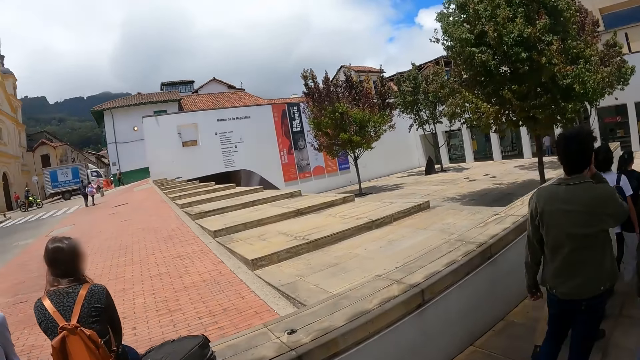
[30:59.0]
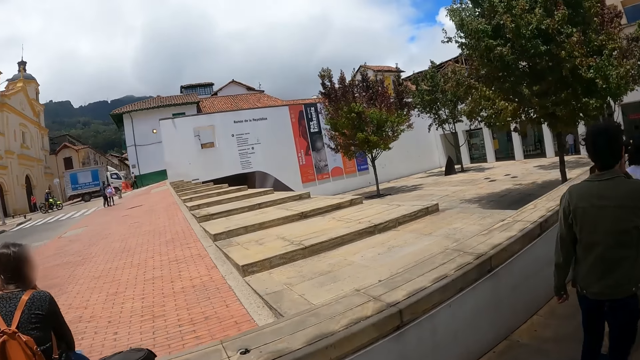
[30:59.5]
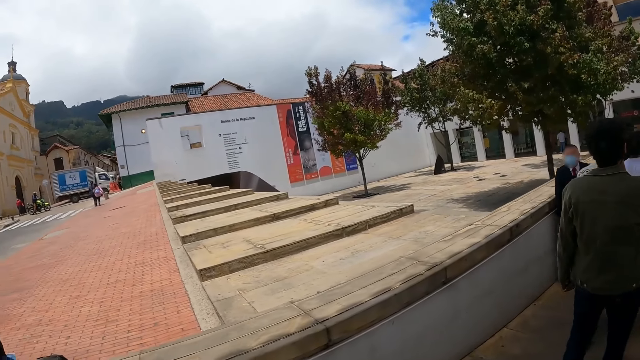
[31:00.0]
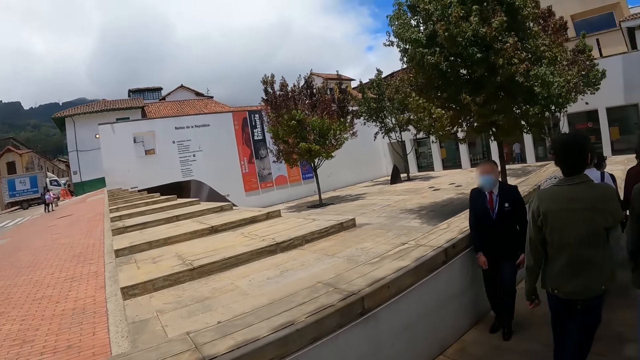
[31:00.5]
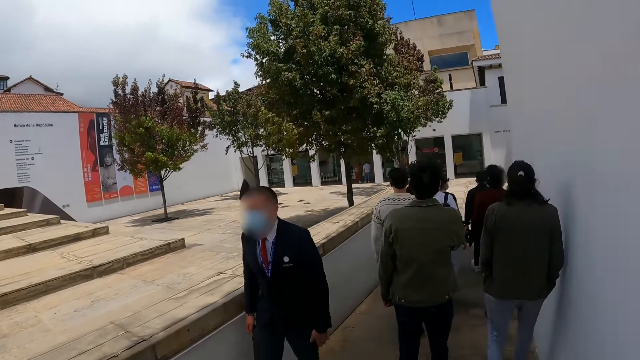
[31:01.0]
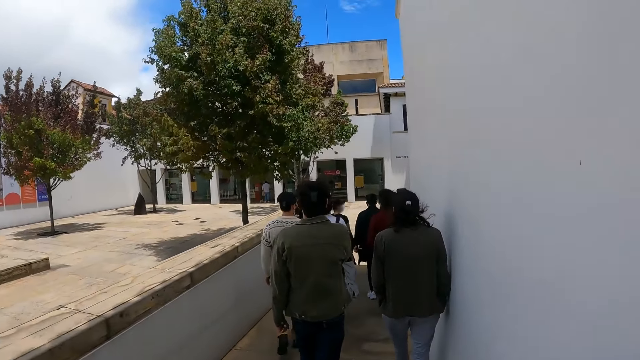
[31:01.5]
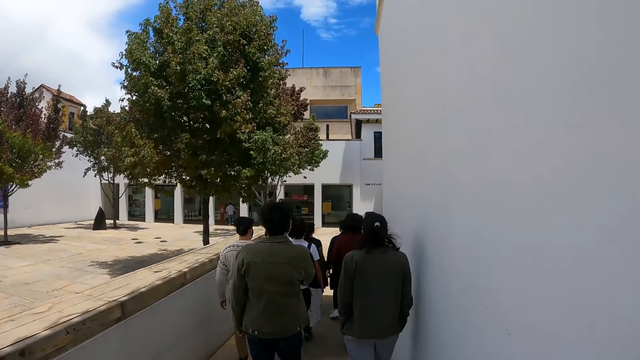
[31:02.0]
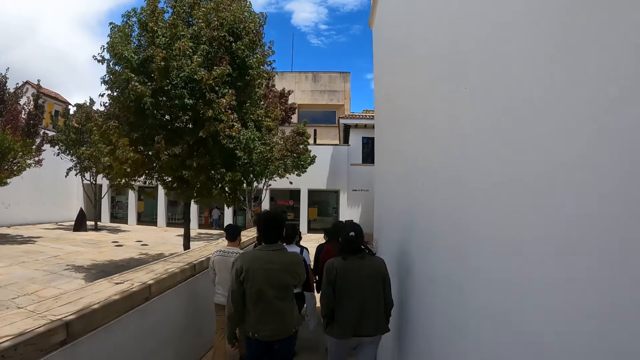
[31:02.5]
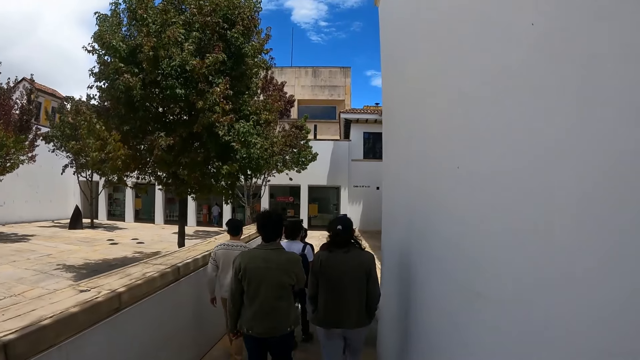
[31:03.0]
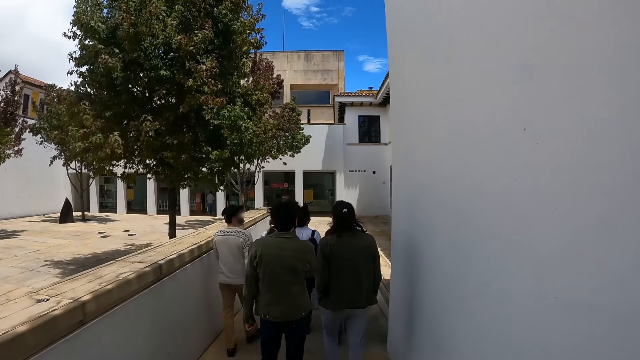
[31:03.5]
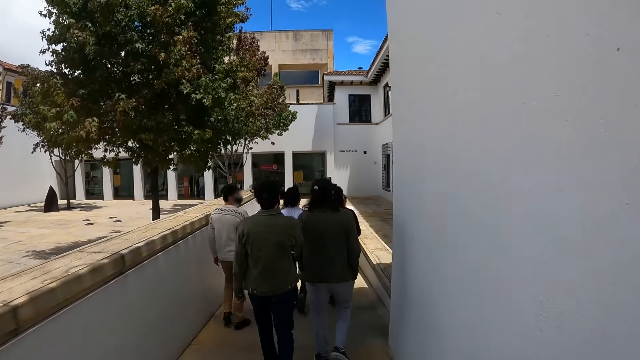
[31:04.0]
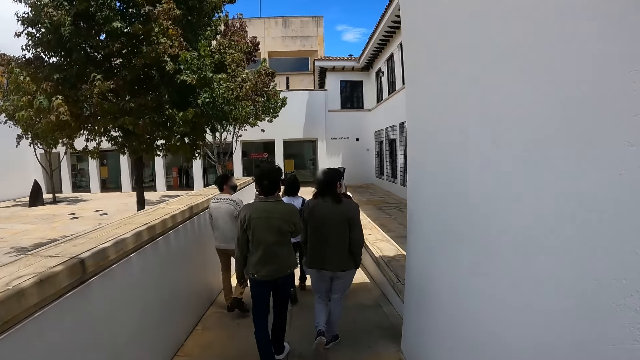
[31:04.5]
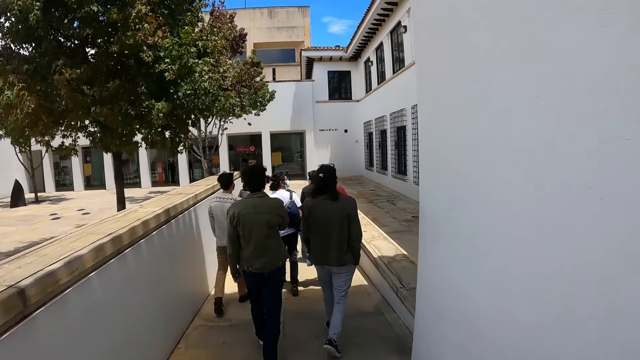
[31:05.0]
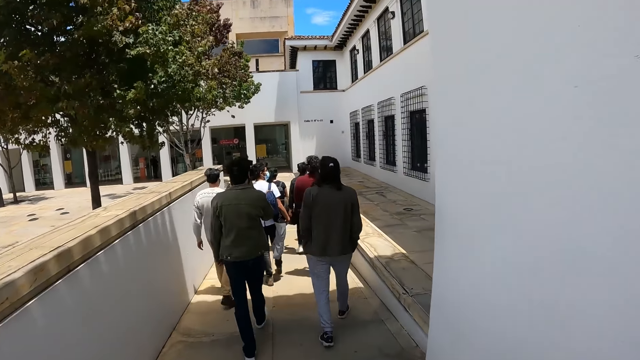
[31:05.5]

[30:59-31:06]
The camera wearer stares around and walks along a corridor.

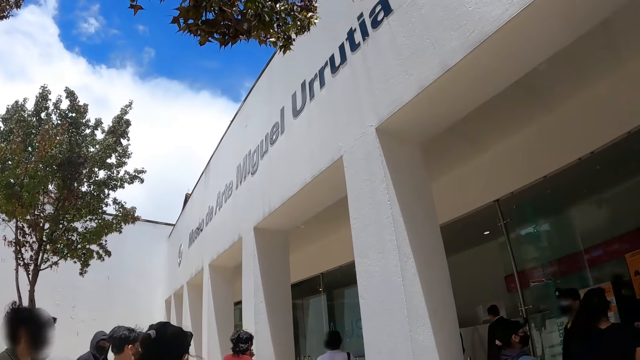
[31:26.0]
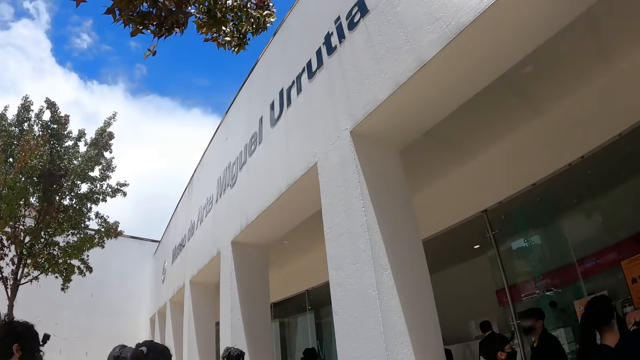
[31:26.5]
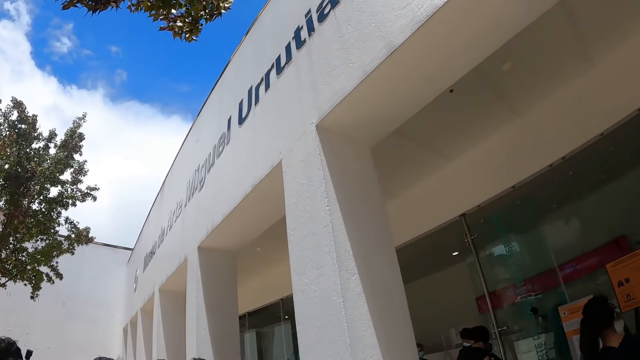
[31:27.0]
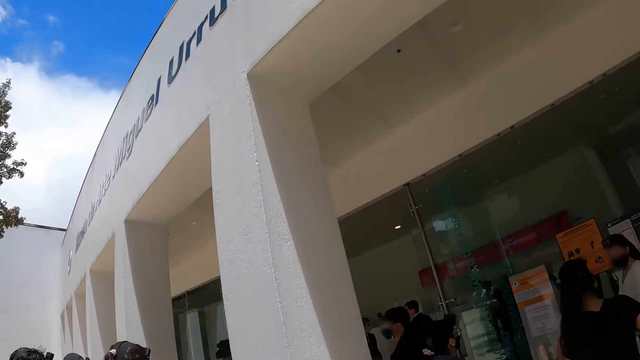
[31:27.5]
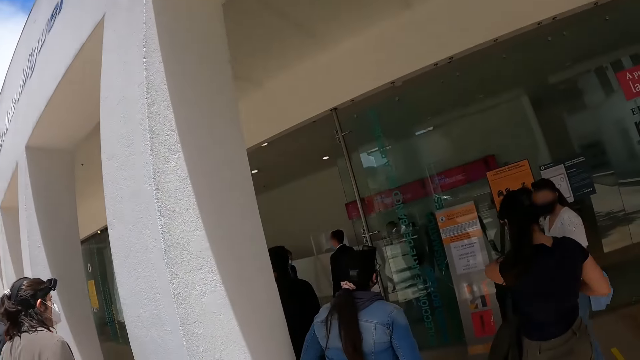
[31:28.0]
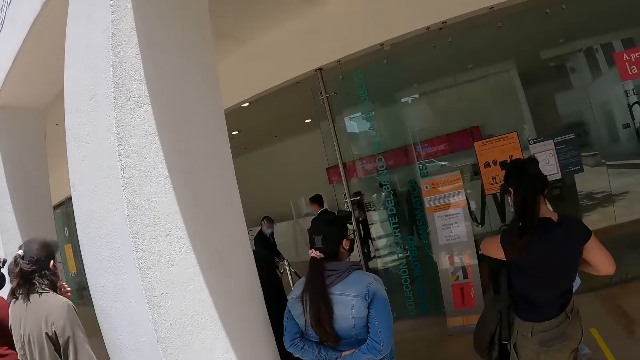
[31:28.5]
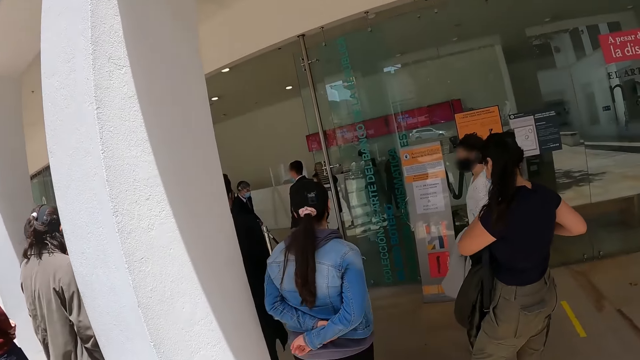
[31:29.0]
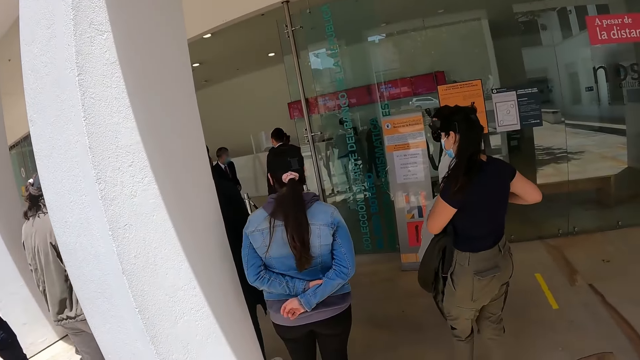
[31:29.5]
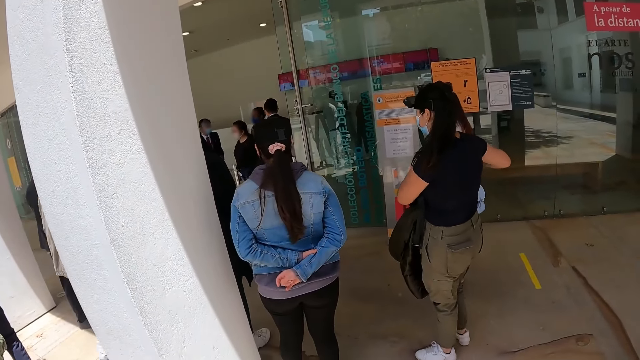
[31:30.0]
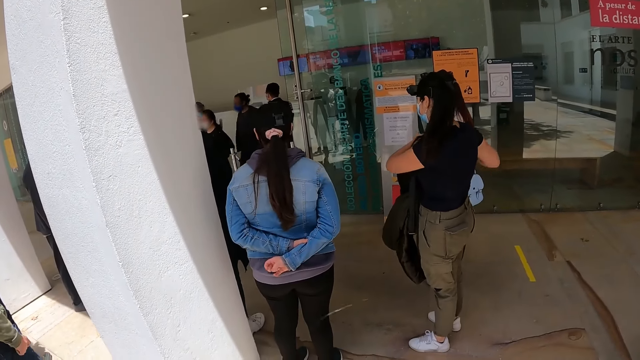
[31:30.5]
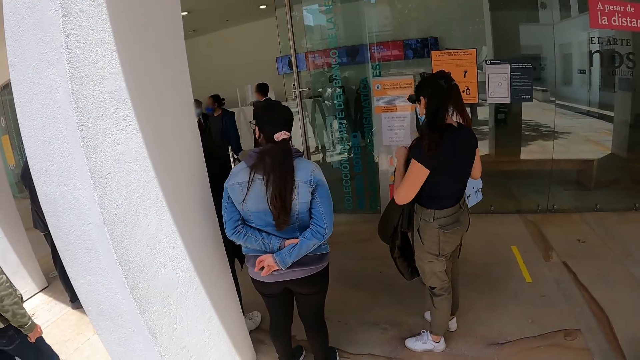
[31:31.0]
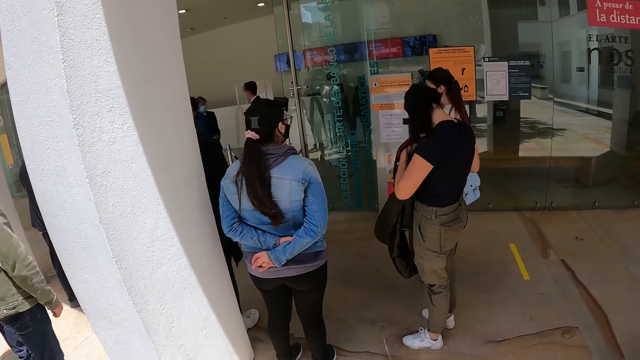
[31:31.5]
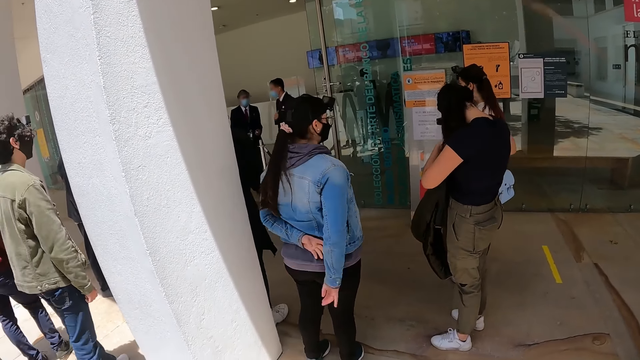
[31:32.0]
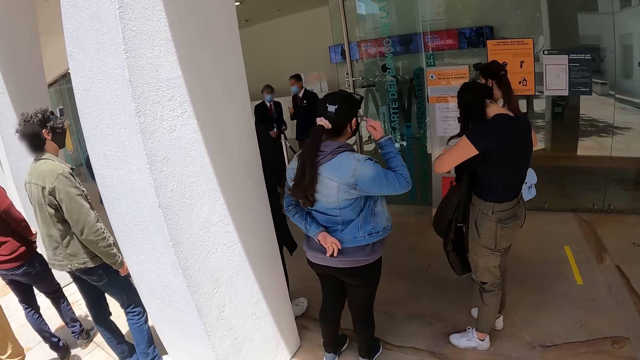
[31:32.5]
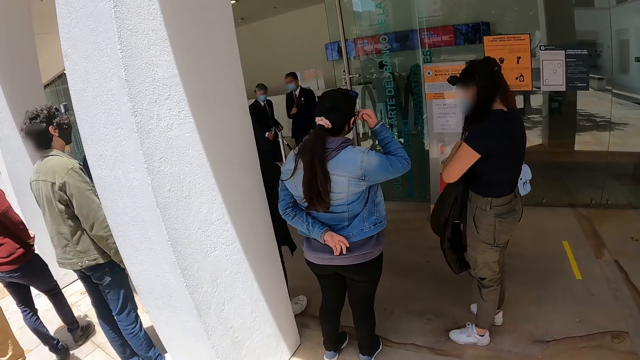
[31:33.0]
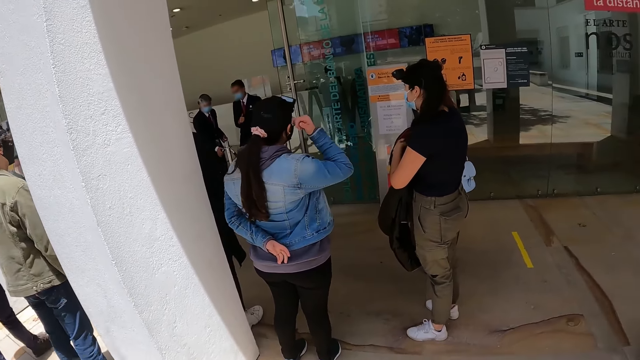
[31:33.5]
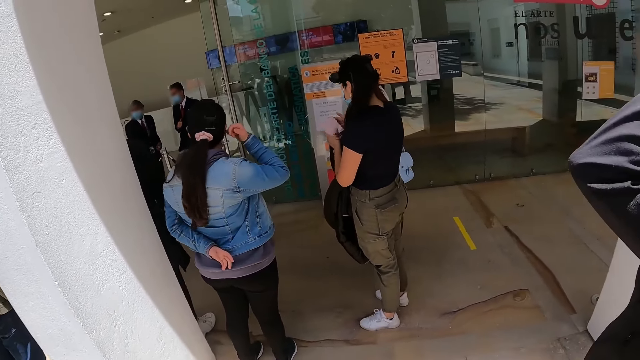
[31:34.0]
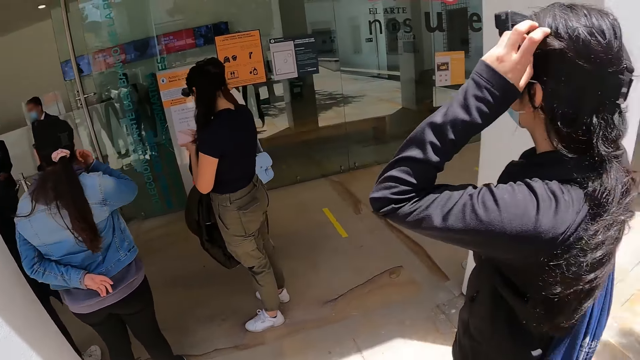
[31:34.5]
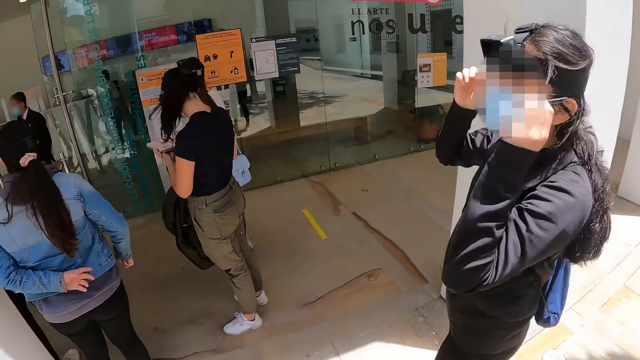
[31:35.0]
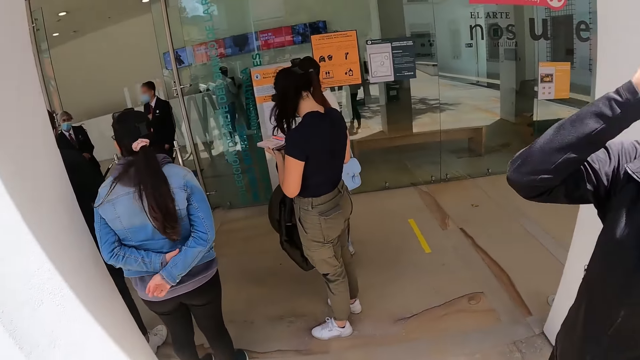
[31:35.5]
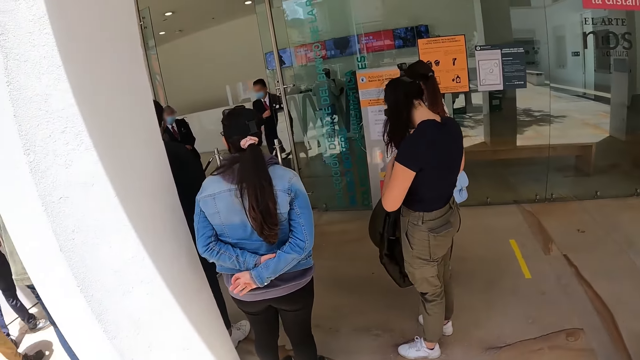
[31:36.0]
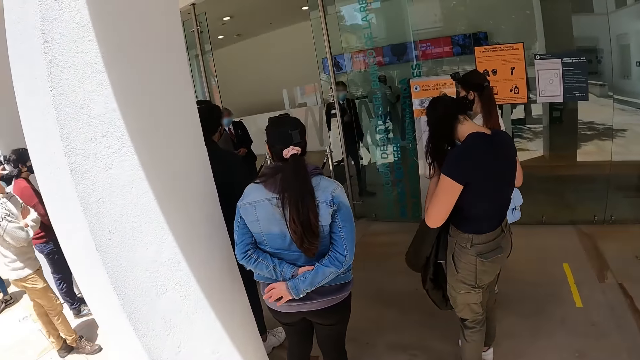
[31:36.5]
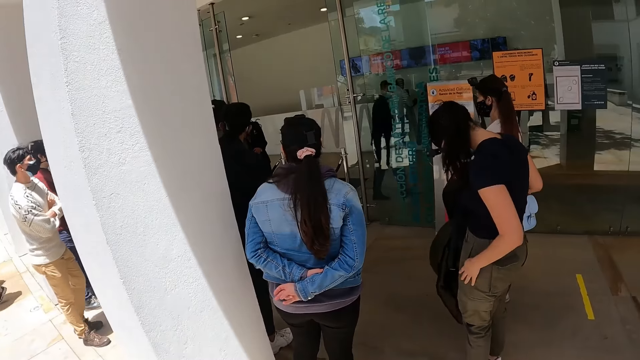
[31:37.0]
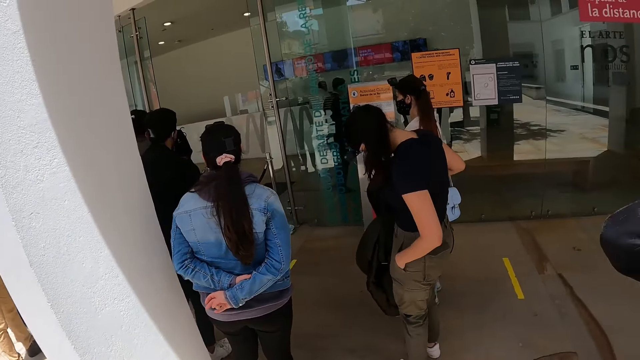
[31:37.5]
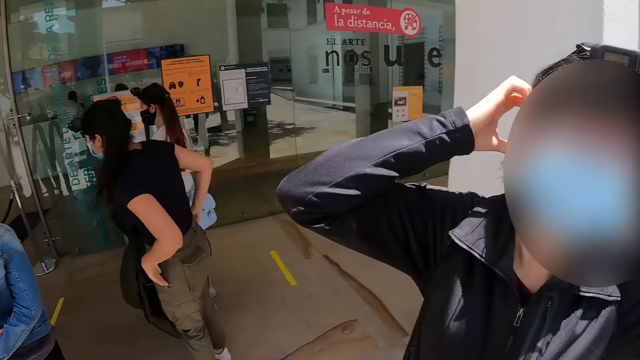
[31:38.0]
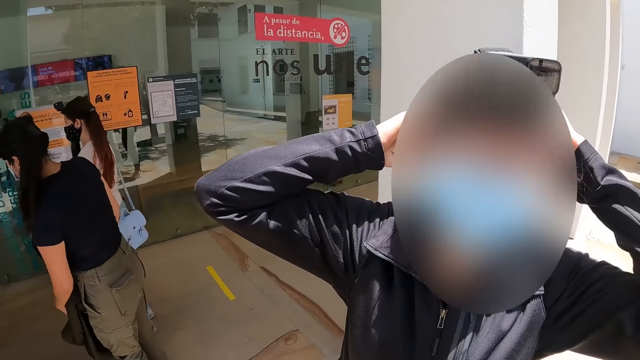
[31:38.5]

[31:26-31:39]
The camera wearer stares at a building. They look at a person.
